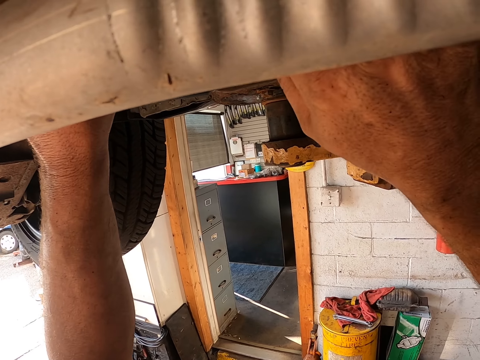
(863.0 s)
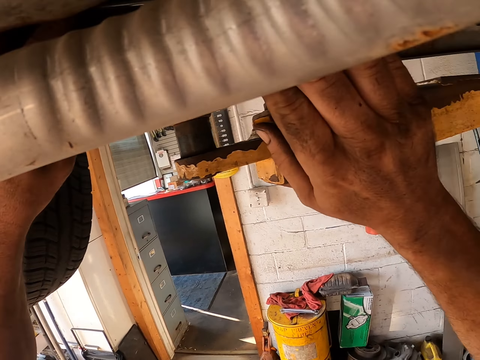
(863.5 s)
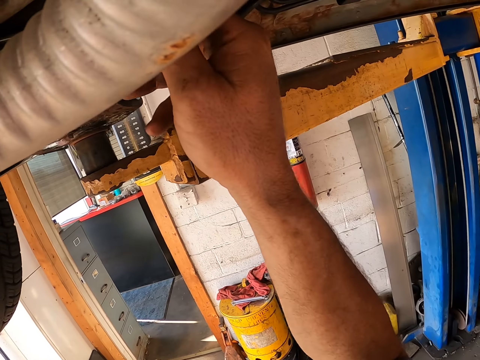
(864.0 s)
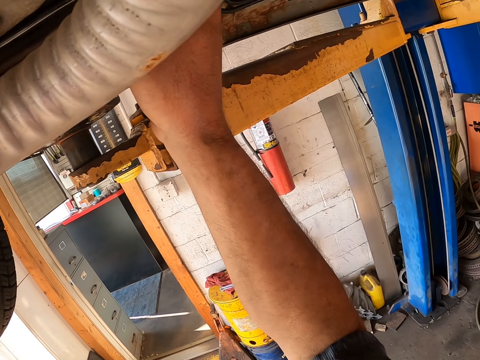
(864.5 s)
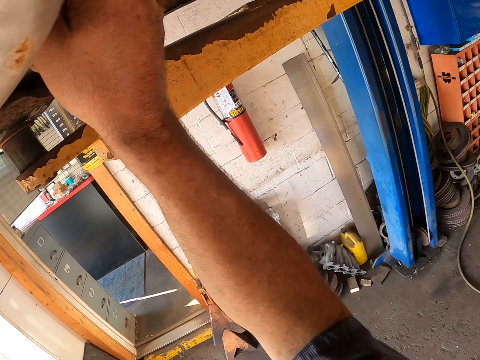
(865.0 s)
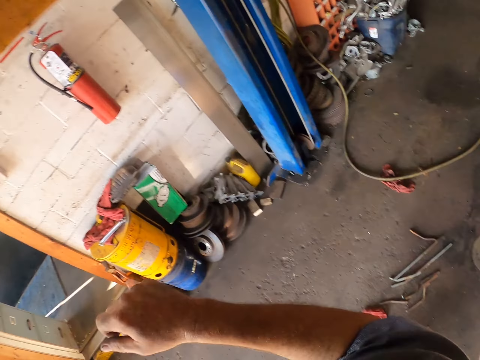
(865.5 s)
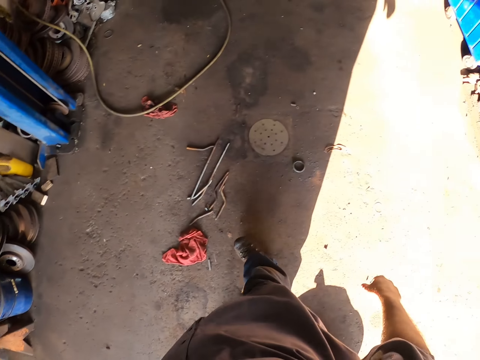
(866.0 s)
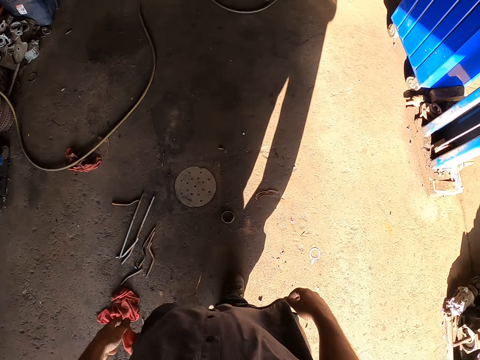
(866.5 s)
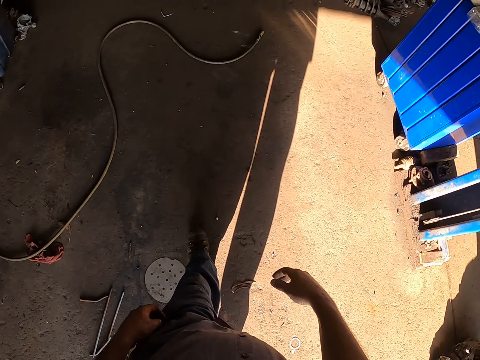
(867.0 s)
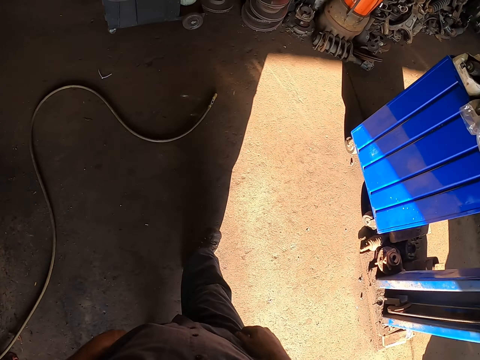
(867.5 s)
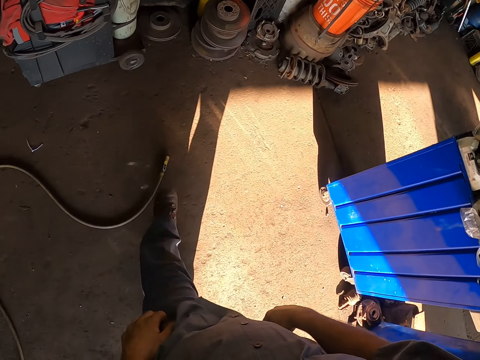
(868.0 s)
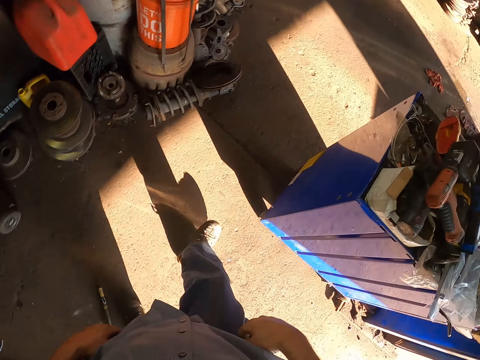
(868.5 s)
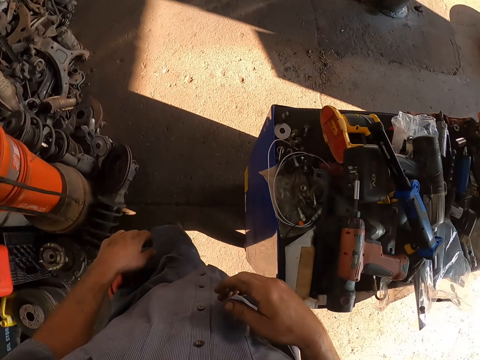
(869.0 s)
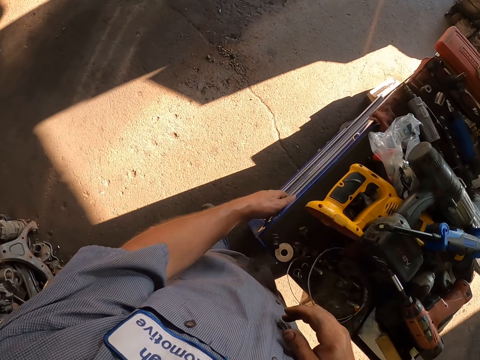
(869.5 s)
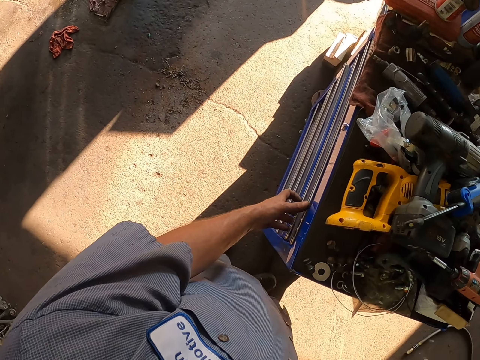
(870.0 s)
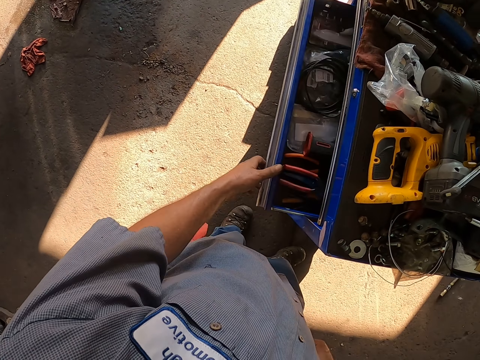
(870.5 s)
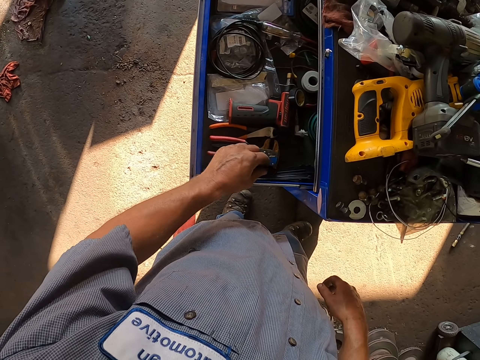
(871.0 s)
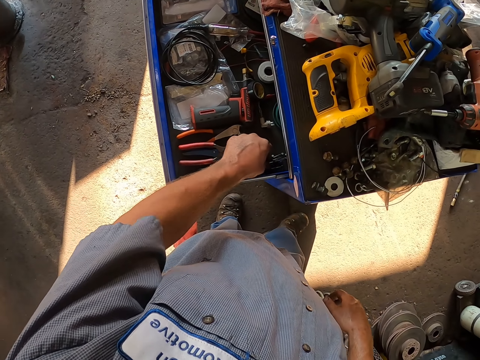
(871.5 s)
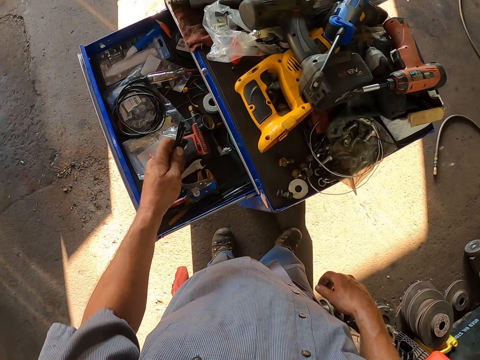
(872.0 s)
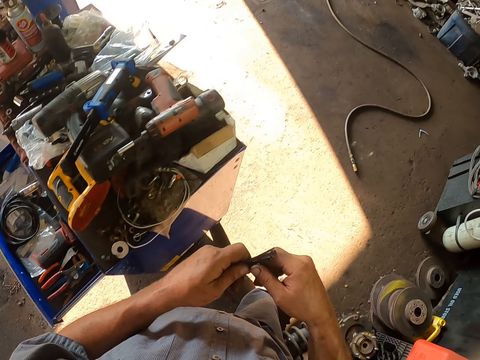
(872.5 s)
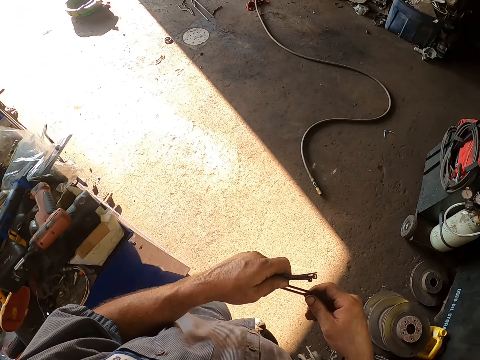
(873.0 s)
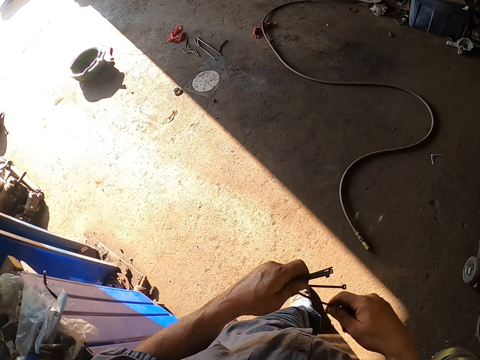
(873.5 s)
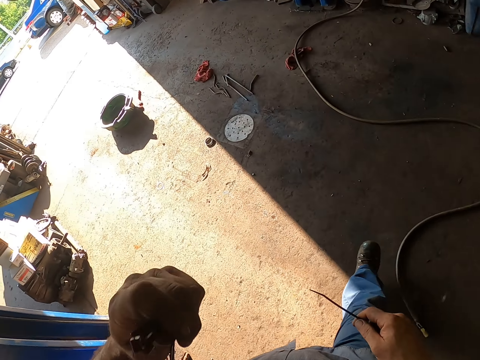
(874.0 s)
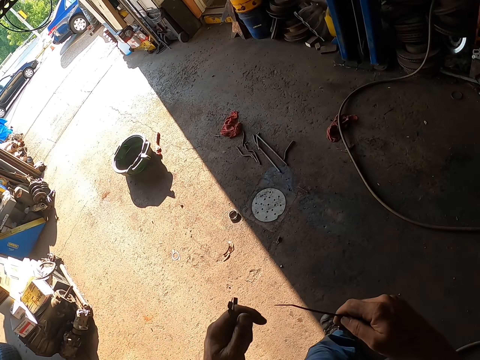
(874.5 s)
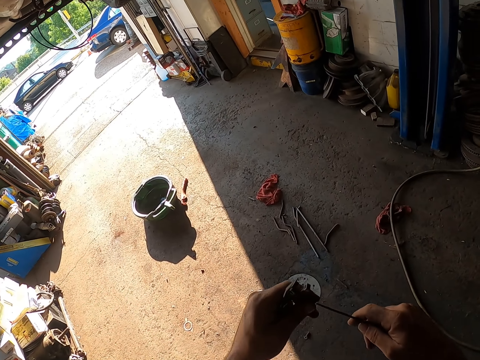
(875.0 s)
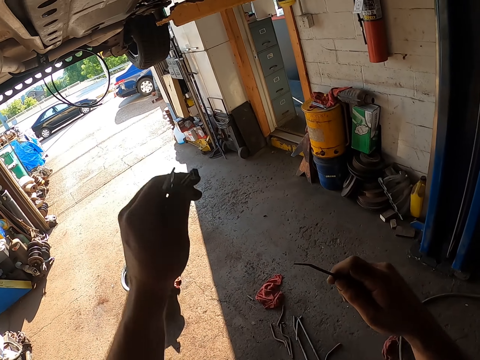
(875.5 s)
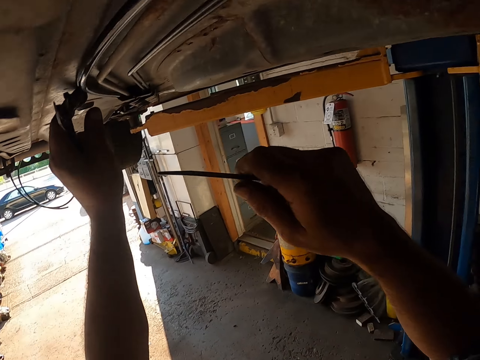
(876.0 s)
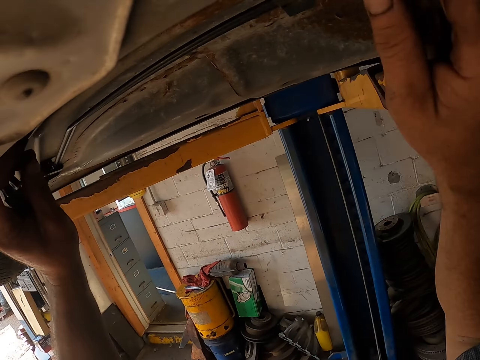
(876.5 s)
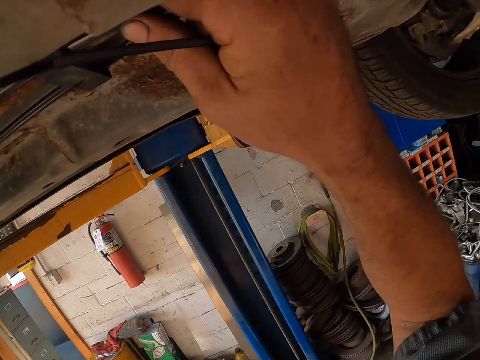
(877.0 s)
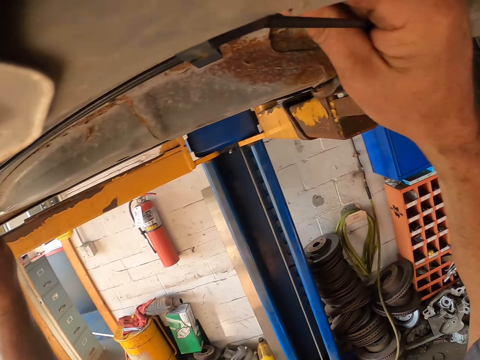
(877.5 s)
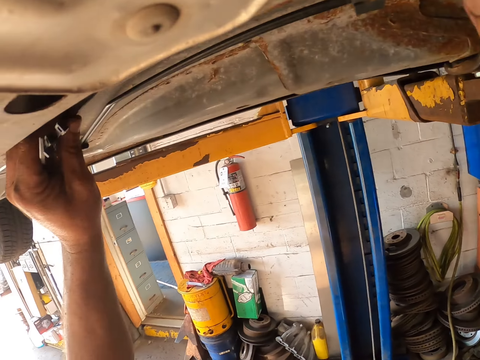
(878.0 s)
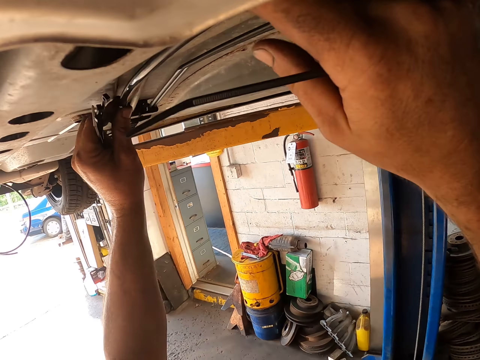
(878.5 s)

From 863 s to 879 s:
The camera wearer moves around. They pull the trousers. They open the drawer of the tool box. They take the cable tie from the drawer. They walk around. They move the cable tie towards the face. They touch the cable tie. They hold the lawn mower. They fix the lawn mower.

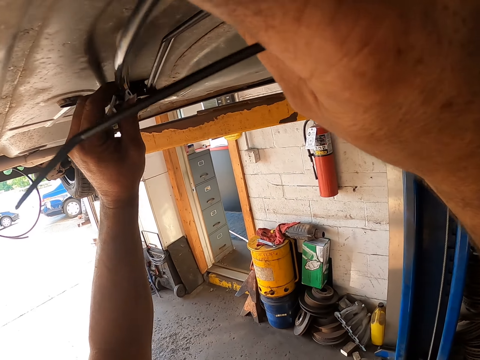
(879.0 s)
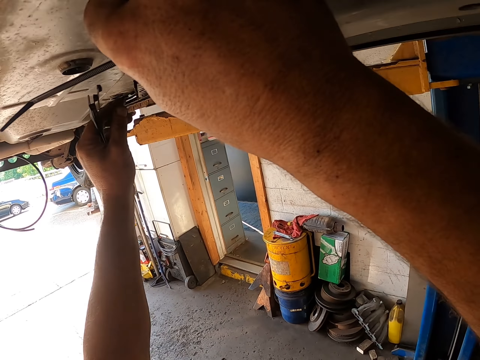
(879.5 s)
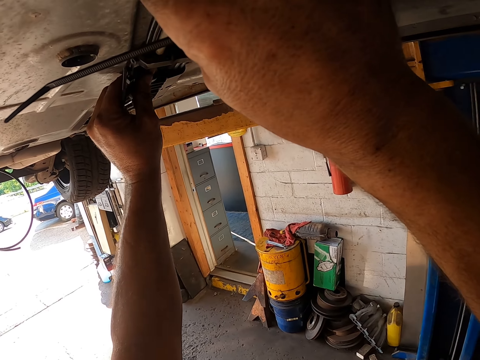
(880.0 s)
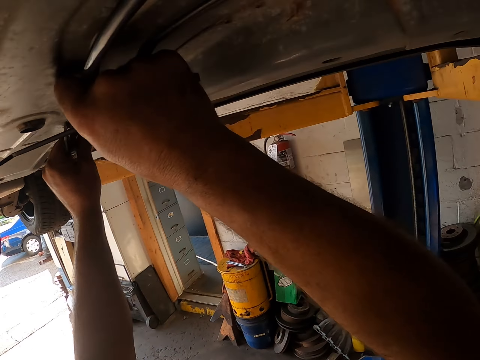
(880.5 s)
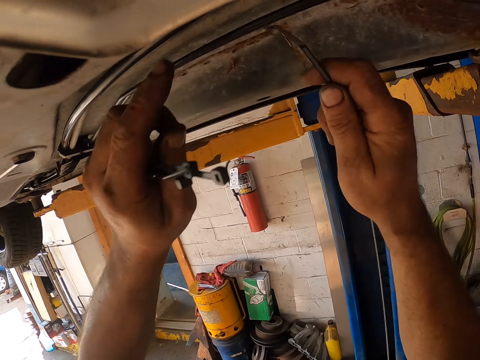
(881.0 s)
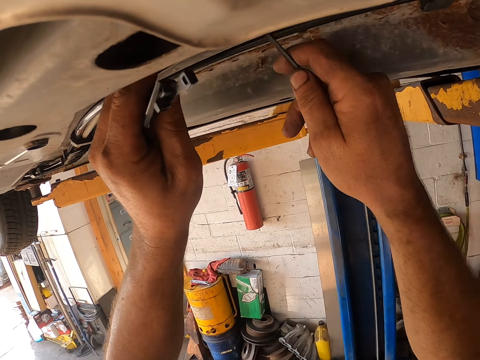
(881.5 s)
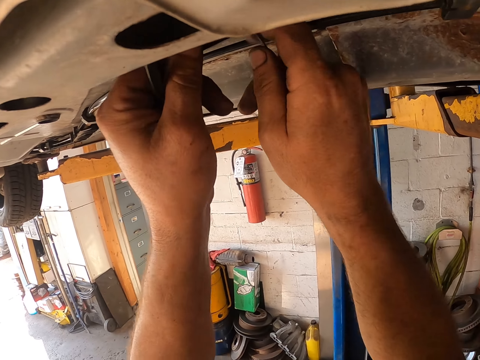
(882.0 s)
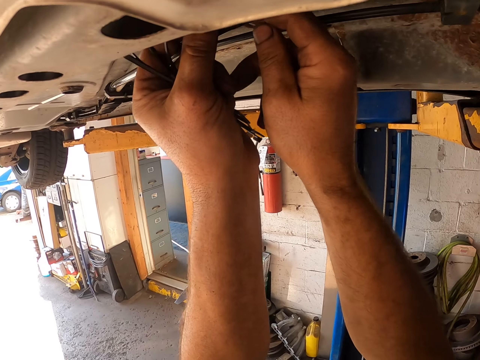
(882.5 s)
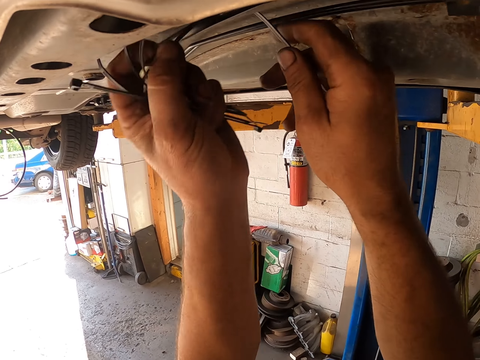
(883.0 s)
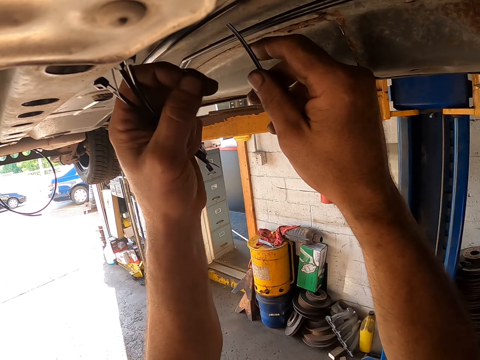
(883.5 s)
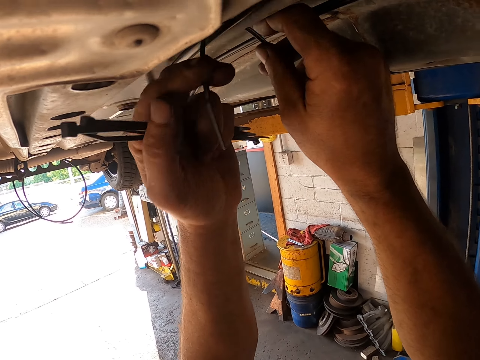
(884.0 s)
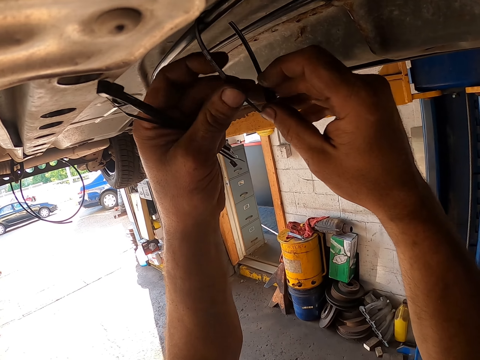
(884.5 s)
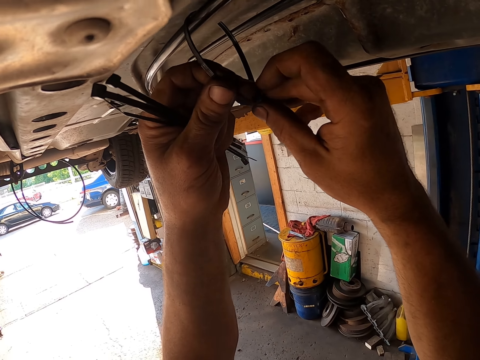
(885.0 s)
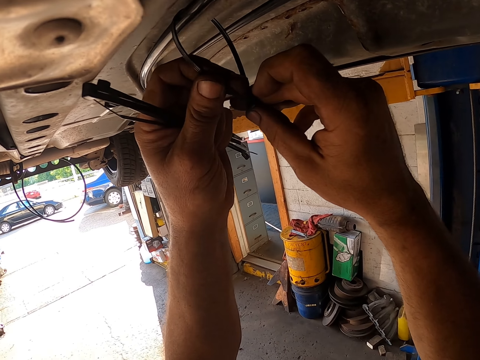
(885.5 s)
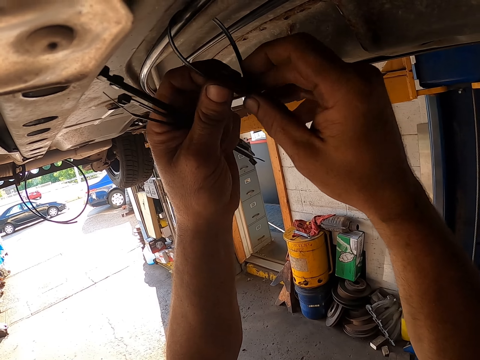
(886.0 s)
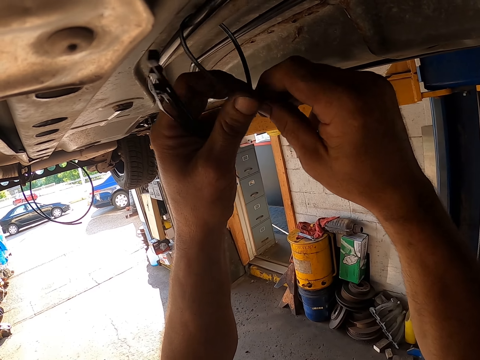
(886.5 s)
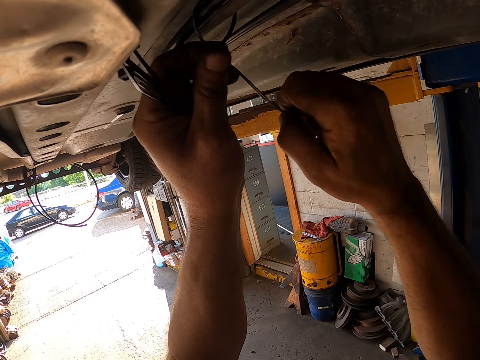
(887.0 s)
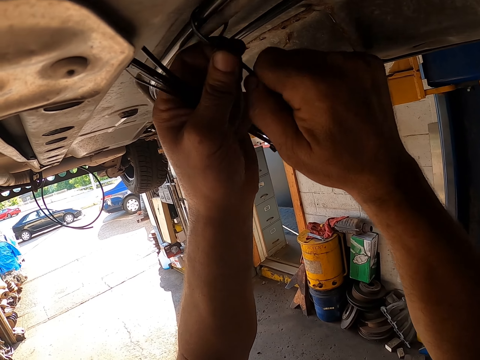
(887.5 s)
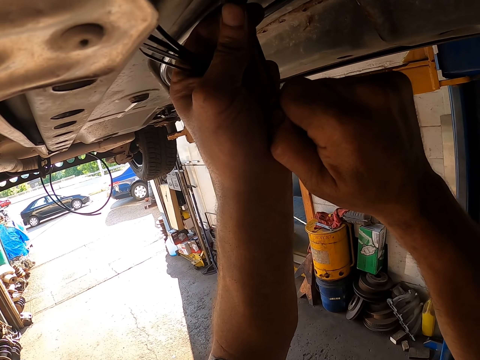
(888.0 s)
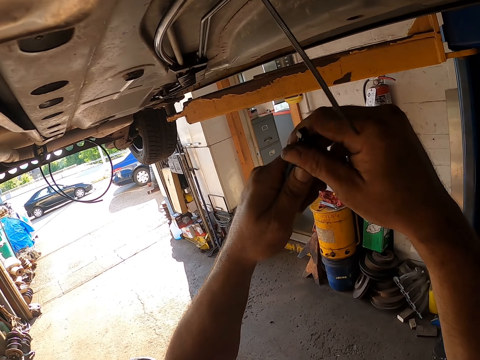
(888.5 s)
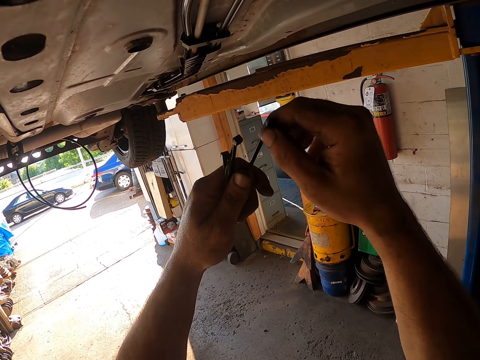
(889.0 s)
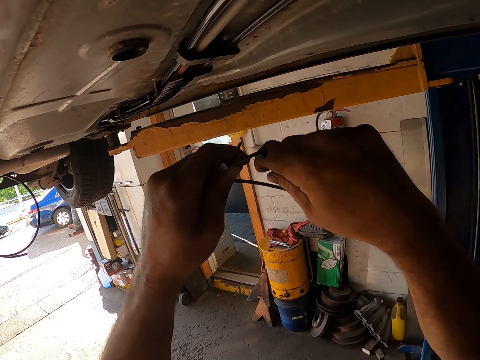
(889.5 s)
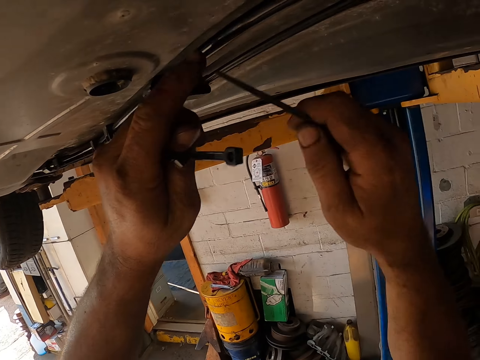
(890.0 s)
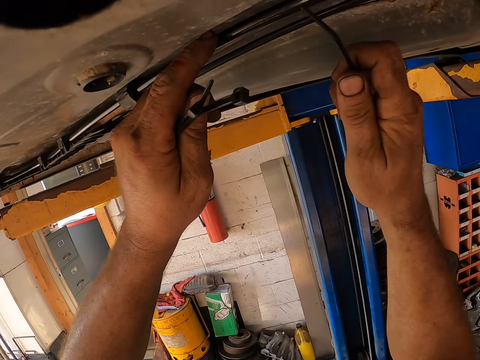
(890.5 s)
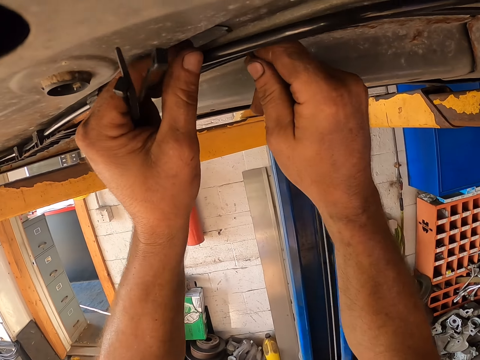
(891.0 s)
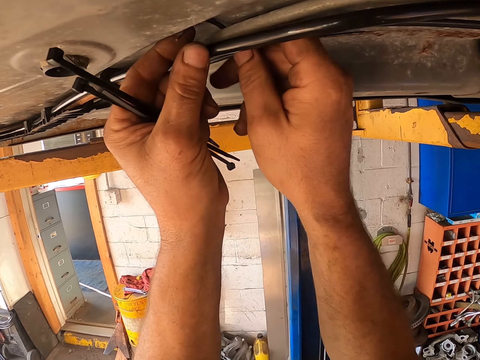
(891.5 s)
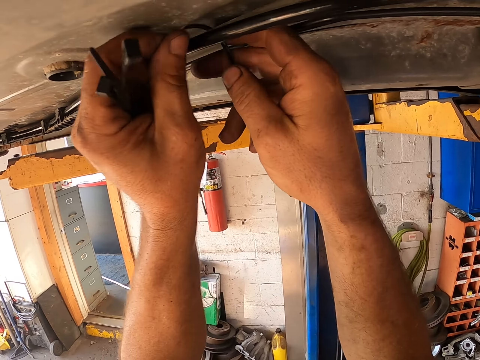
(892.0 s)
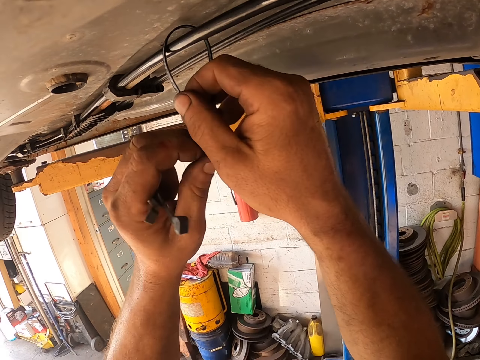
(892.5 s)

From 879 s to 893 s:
The camera wearer fixes the lawn mower. They tie the cable on the lawn mower. They hold a cable tie. They touch the cable. They tie the cable.
